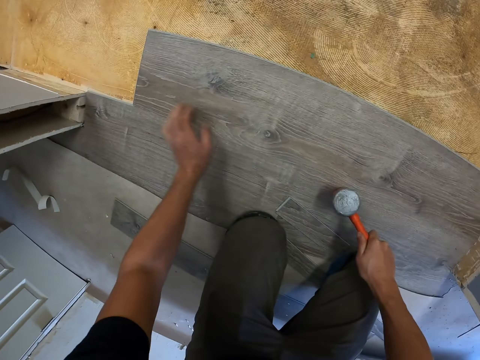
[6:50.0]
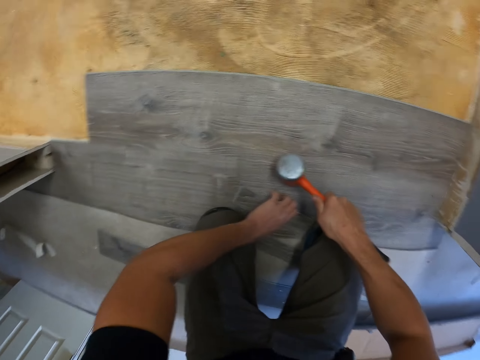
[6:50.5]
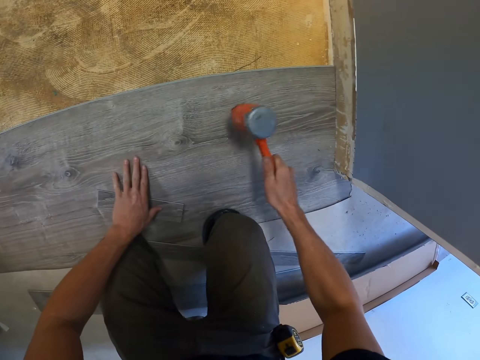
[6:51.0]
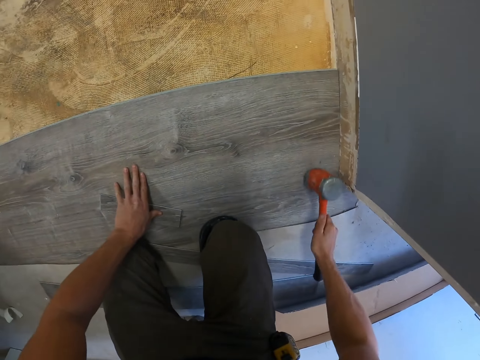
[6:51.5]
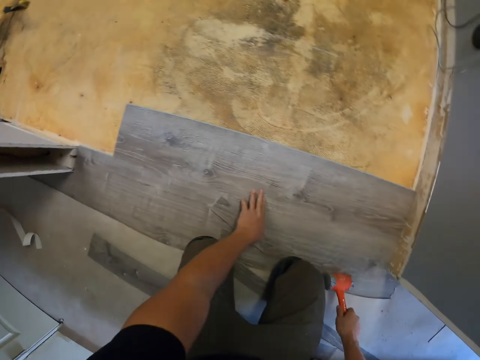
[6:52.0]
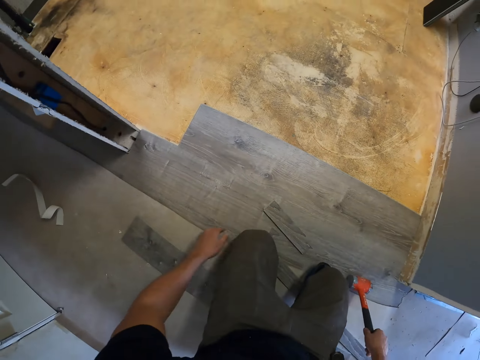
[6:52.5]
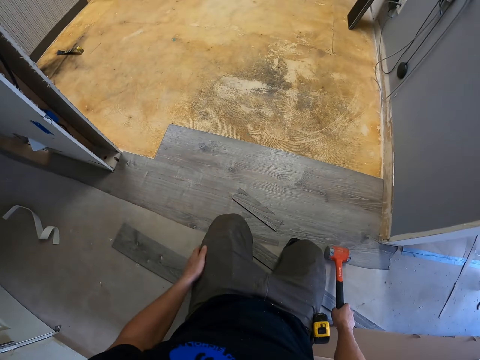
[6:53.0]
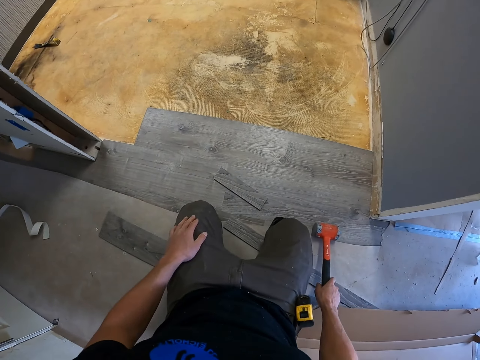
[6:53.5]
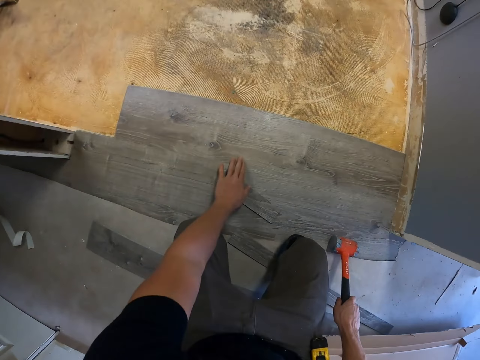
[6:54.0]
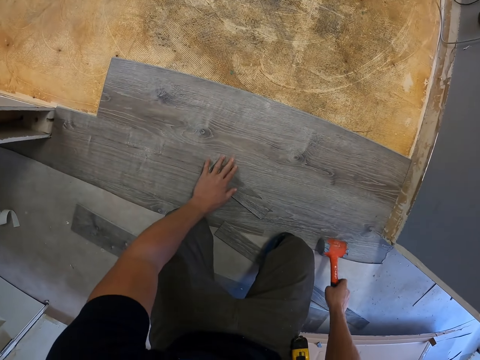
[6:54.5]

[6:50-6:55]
The camera wearer moves the wood with the left hand. They hit the wood with the hammer. They look around. They touch the wood.

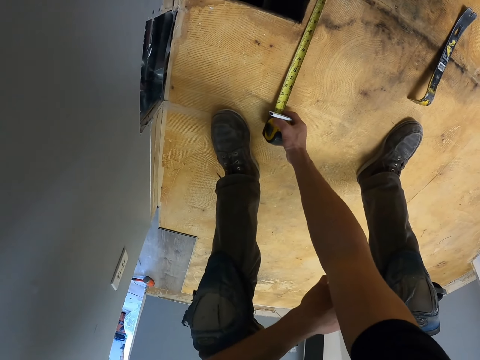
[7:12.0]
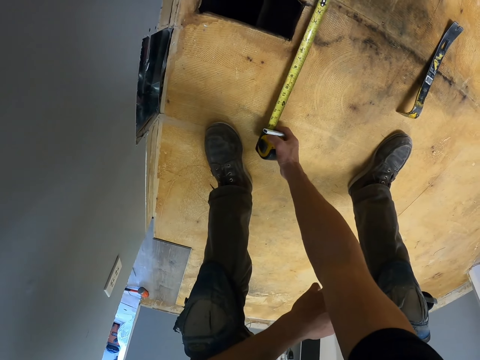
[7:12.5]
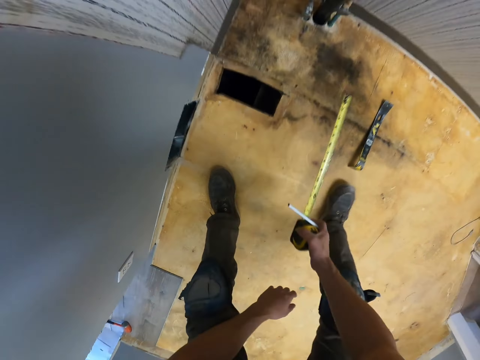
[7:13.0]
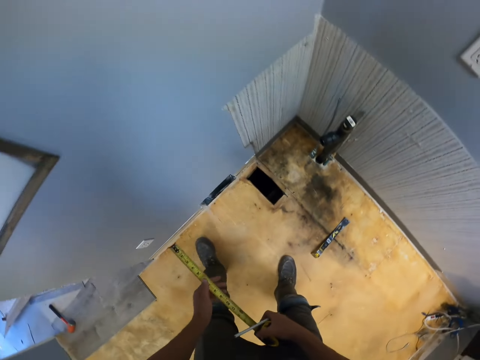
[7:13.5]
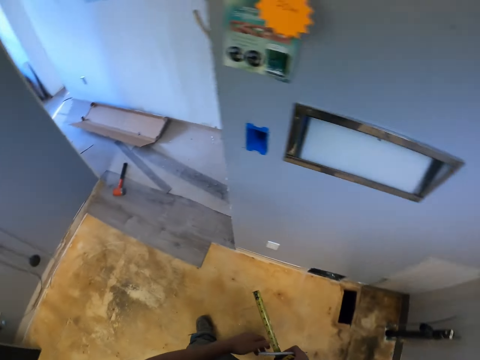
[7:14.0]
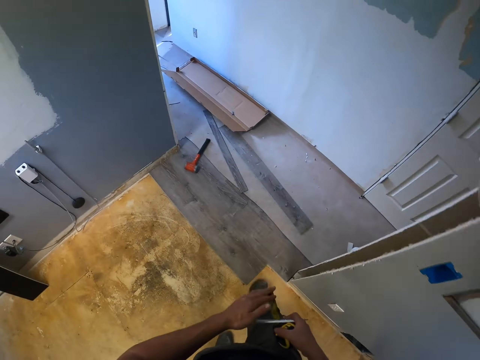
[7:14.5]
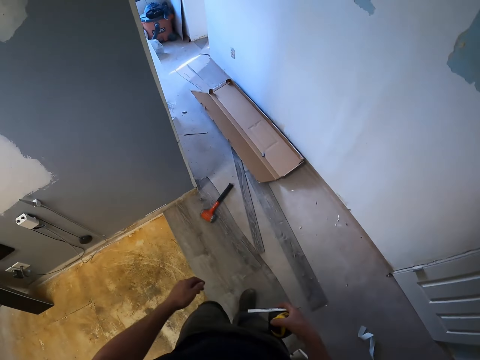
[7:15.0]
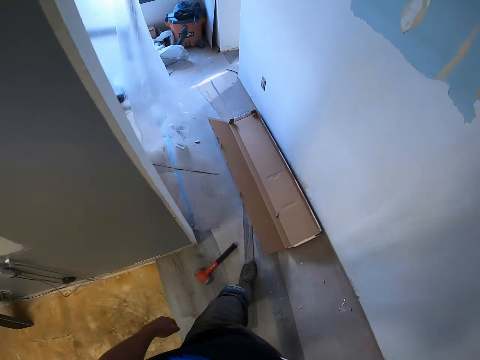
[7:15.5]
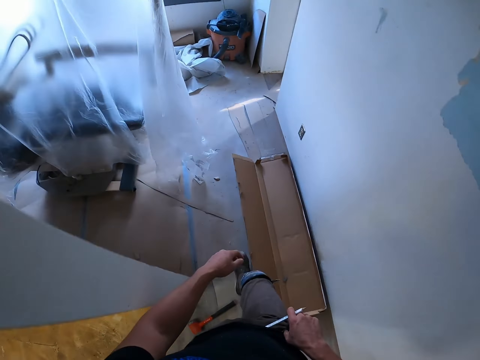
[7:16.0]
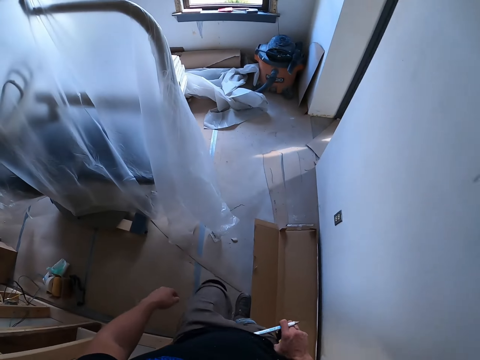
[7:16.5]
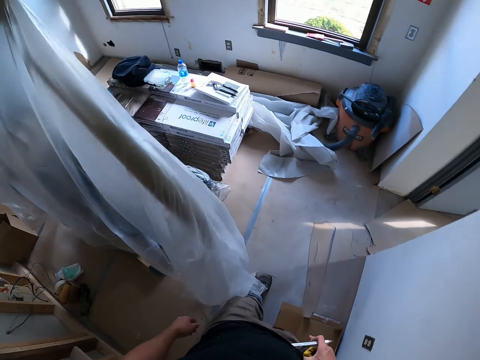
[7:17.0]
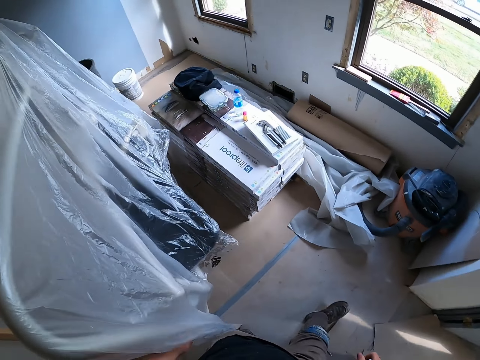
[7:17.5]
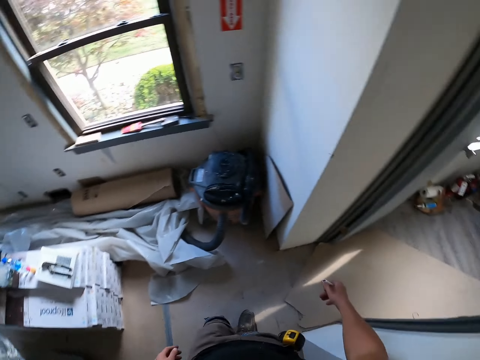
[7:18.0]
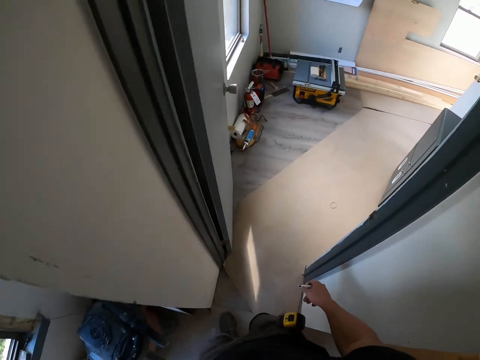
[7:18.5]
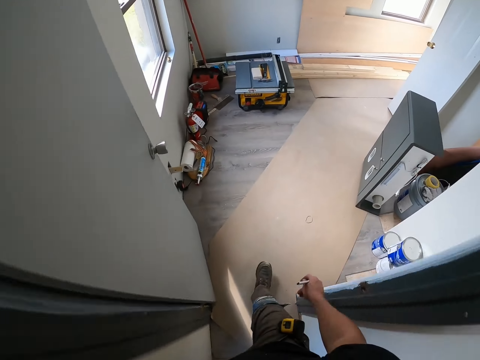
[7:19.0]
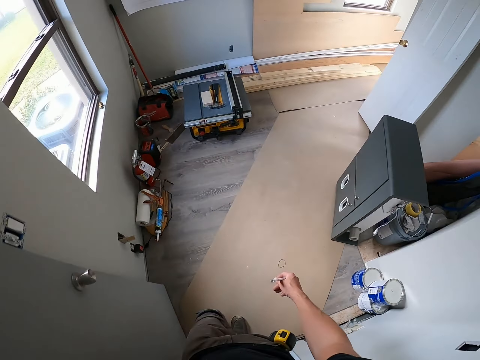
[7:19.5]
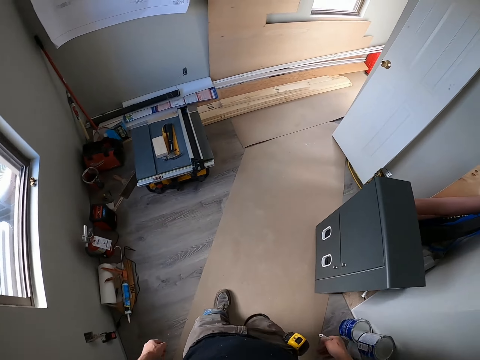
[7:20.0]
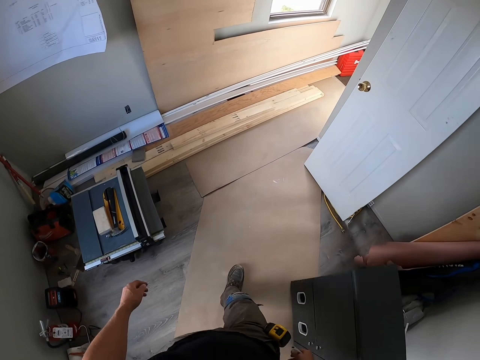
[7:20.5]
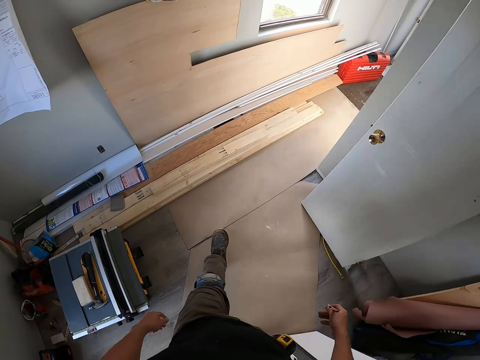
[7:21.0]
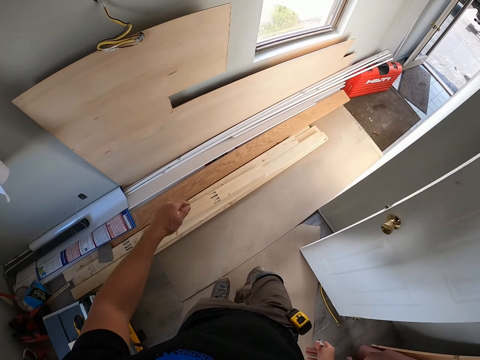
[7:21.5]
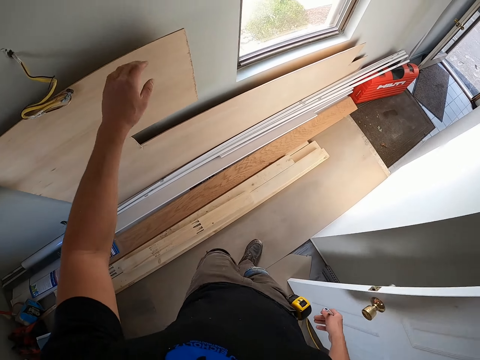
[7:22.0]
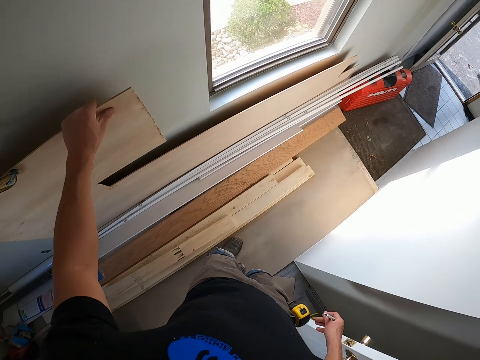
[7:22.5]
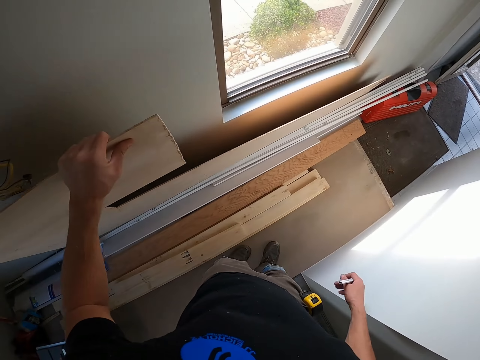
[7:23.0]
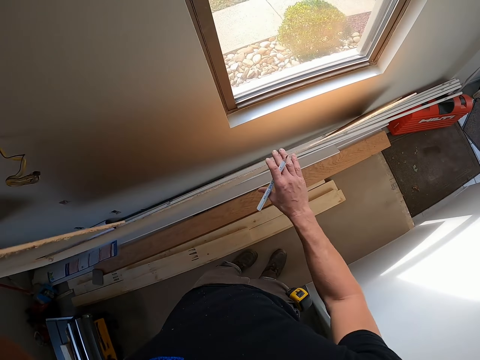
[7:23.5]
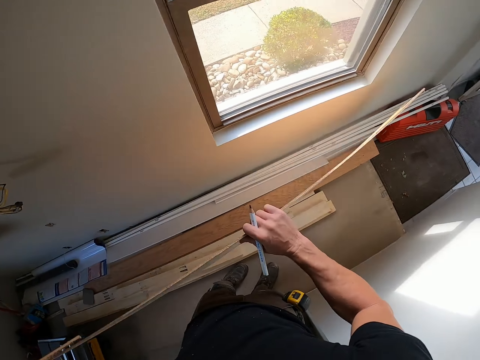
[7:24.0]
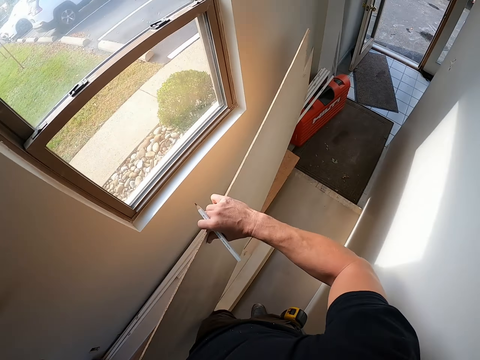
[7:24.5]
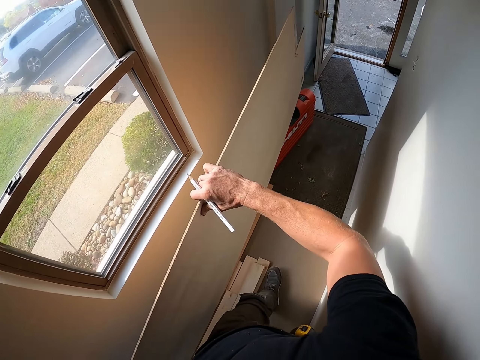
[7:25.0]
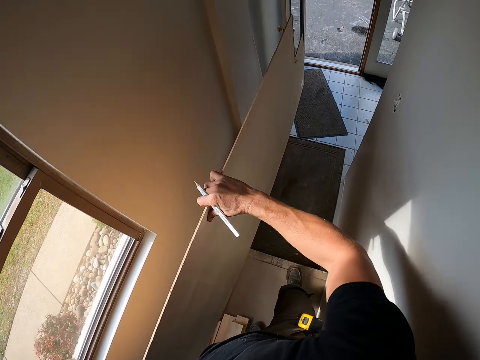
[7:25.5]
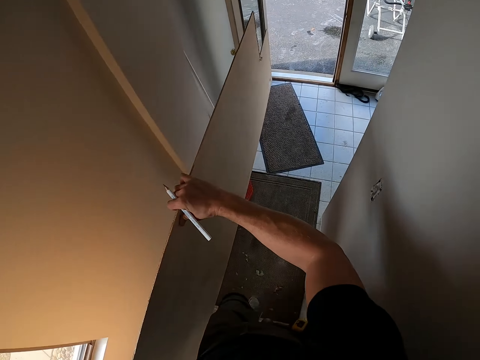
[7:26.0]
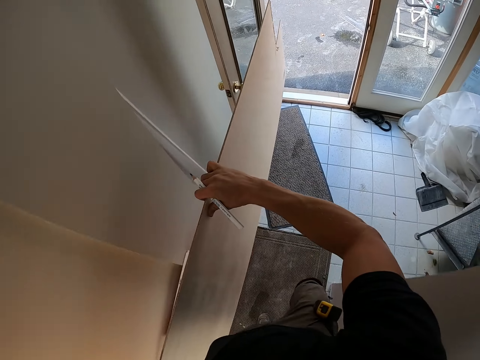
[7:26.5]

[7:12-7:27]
The camera wearer turns around. They push the tape measure with the hand. They walk around. They turn around. They walk around. They pick up the cardboard or plywood with the left hand. They hold the cardboard with the hands. They carry the cardboard with both hands. They walk around.

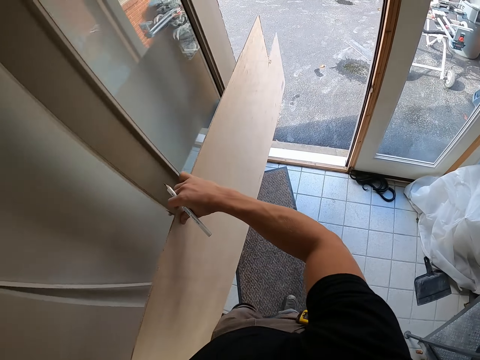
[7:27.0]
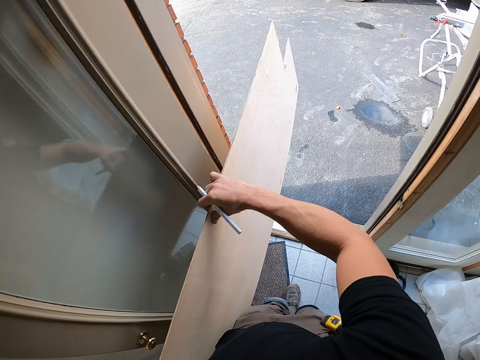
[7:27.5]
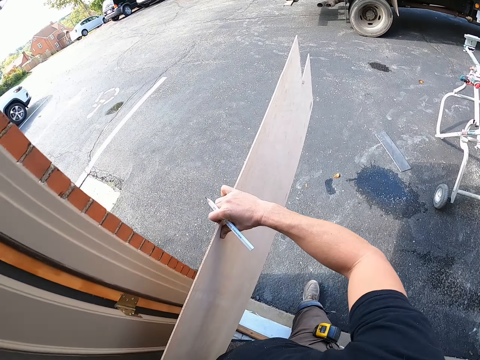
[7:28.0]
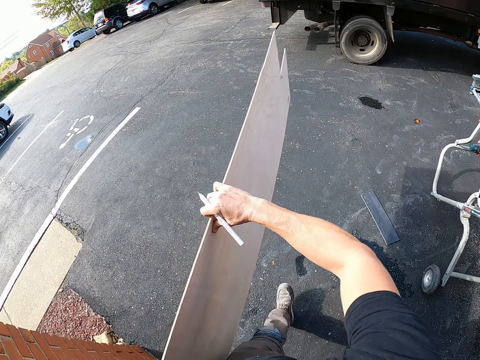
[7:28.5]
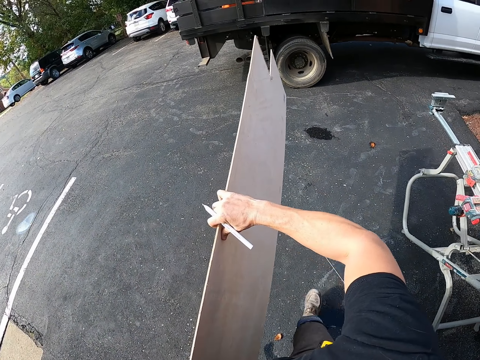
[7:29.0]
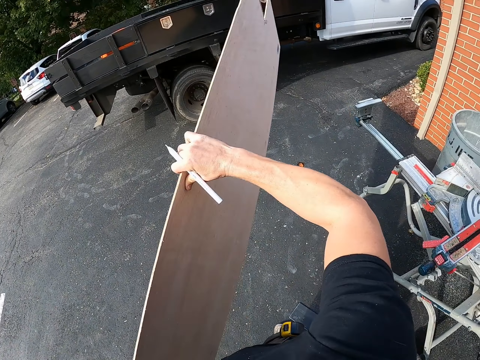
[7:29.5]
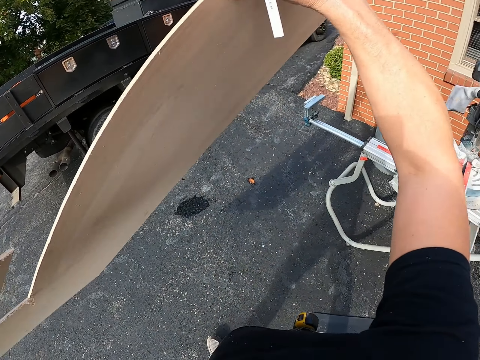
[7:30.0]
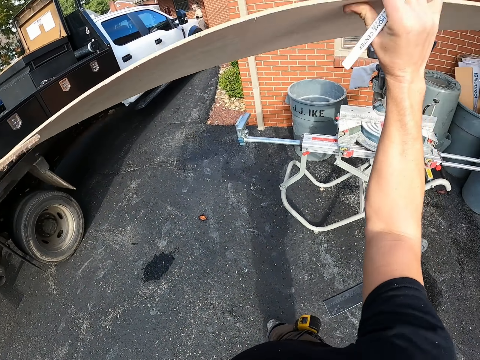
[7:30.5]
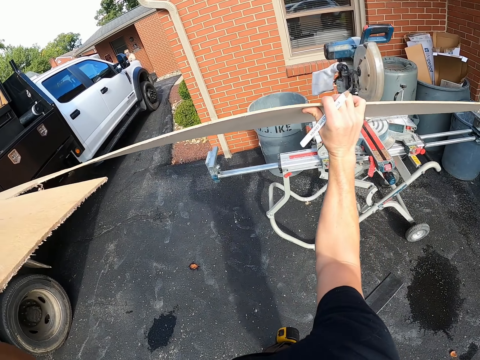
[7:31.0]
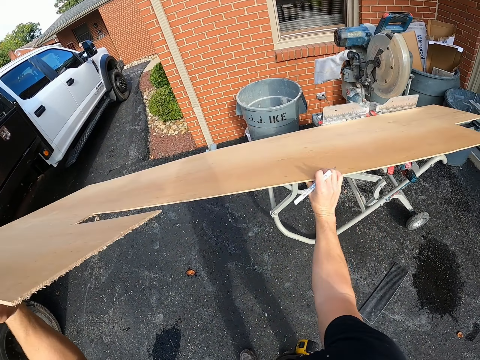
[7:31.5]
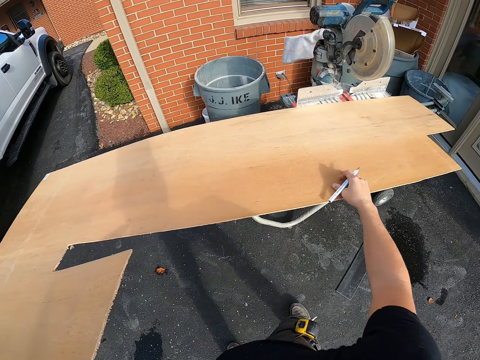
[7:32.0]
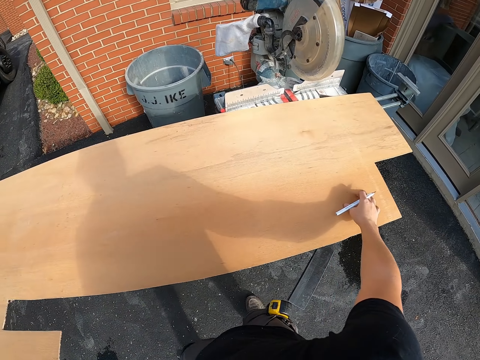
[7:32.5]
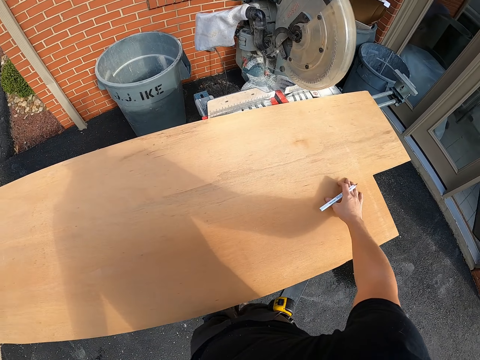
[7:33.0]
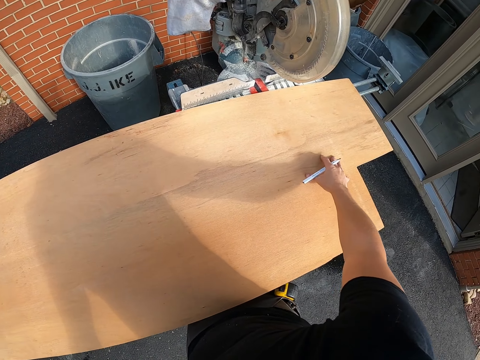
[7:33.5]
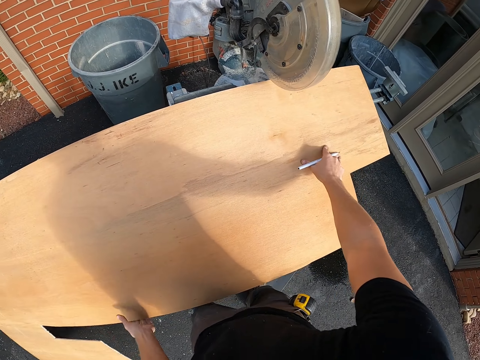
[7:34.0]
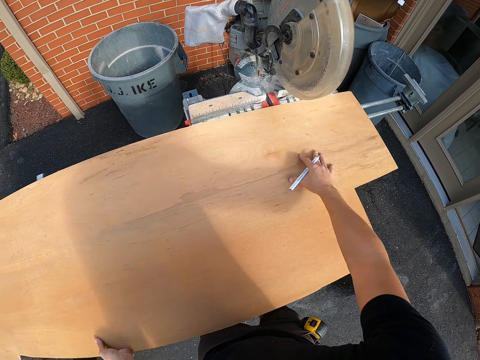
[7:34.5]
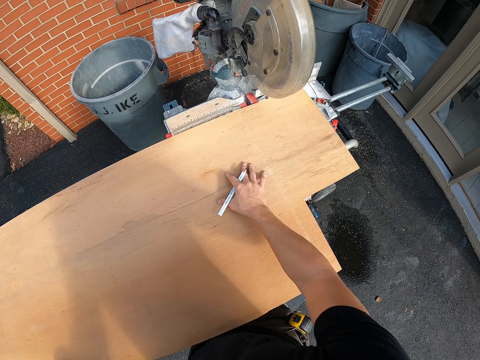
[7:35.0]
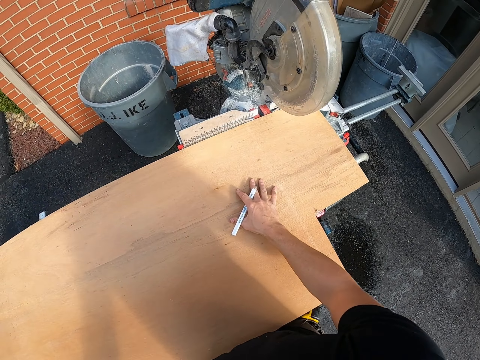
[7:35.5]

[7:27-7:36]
The camera wearer gets out of the house. They put the cardboard or plywood on the cutting machine or wood cutter machine. They adjust the cardboard on the cutting machine.
